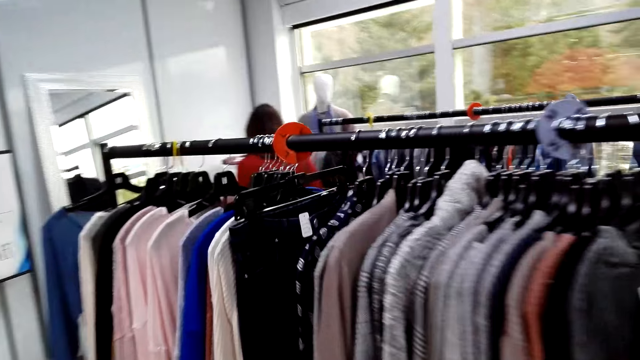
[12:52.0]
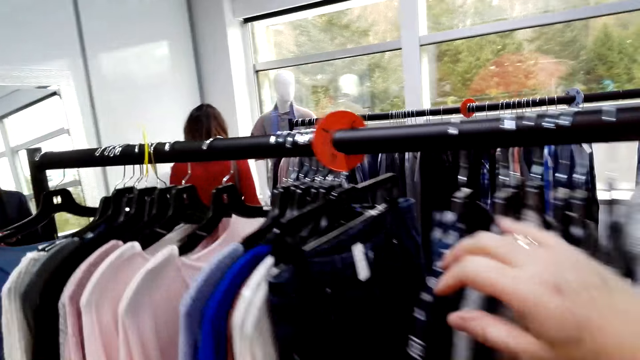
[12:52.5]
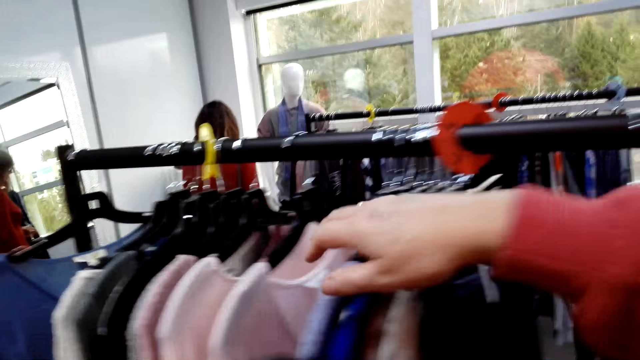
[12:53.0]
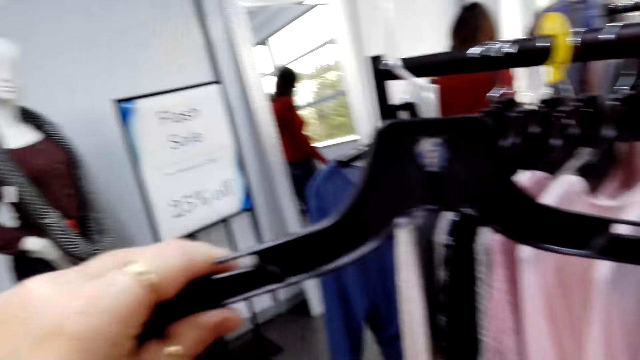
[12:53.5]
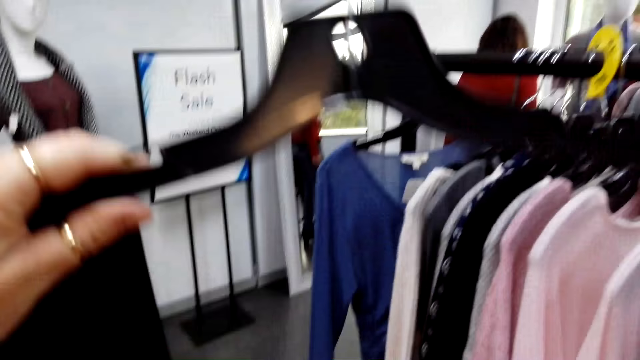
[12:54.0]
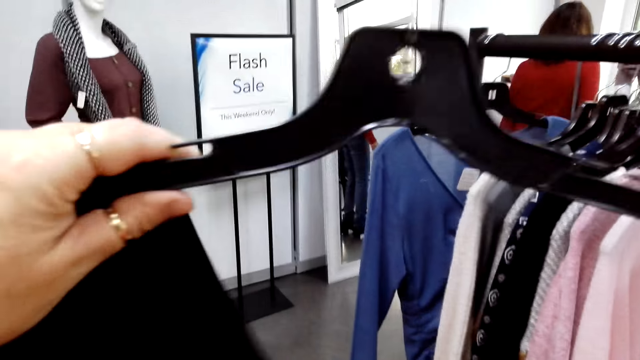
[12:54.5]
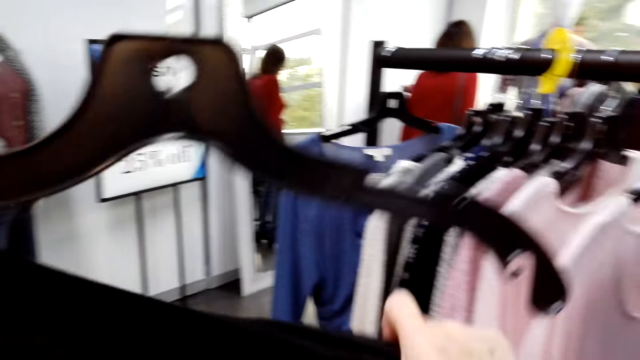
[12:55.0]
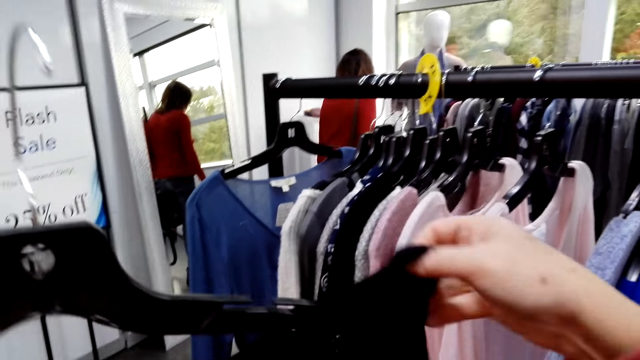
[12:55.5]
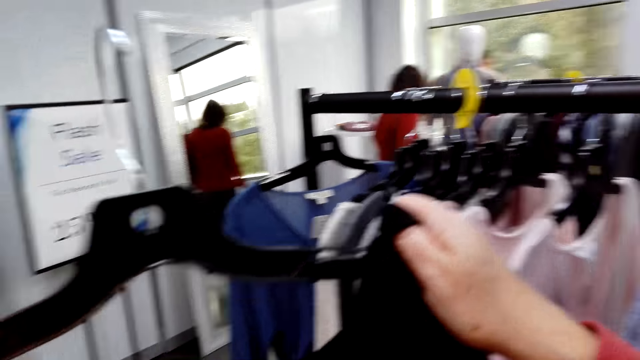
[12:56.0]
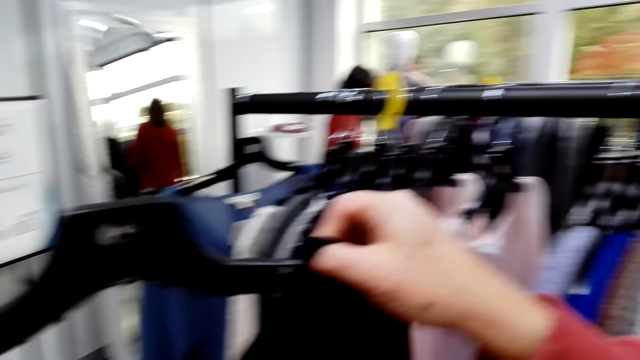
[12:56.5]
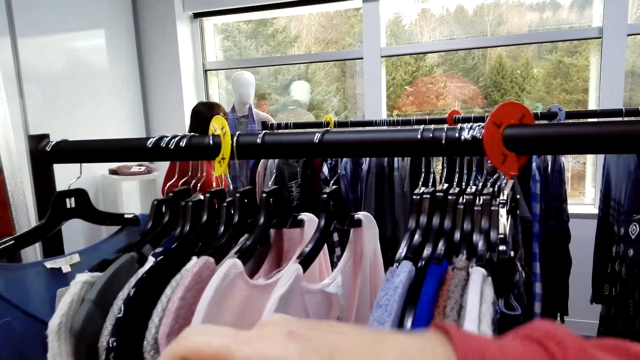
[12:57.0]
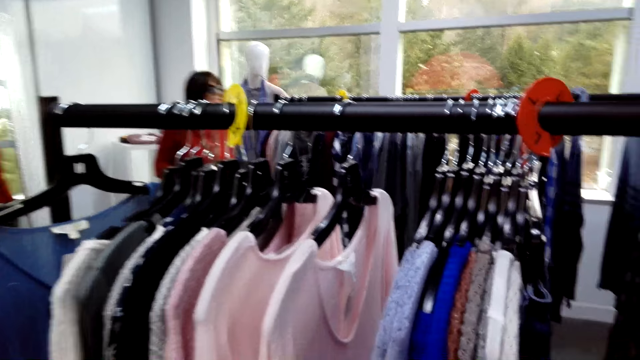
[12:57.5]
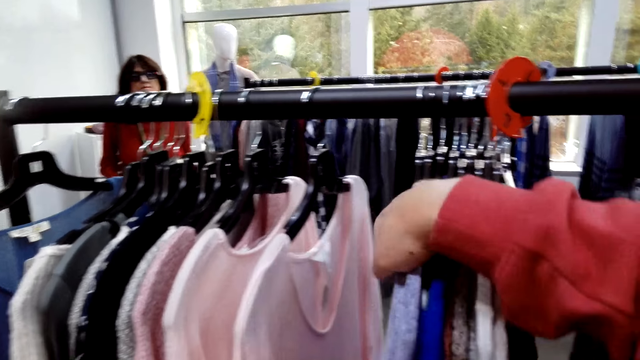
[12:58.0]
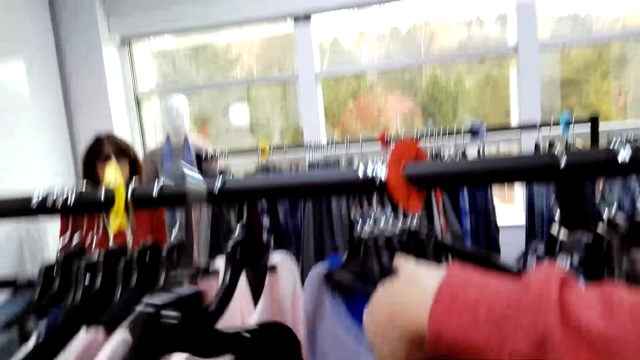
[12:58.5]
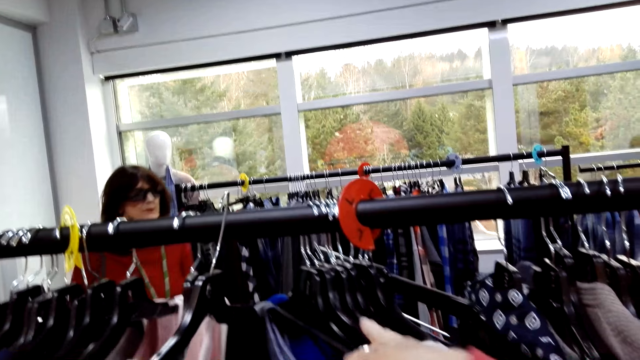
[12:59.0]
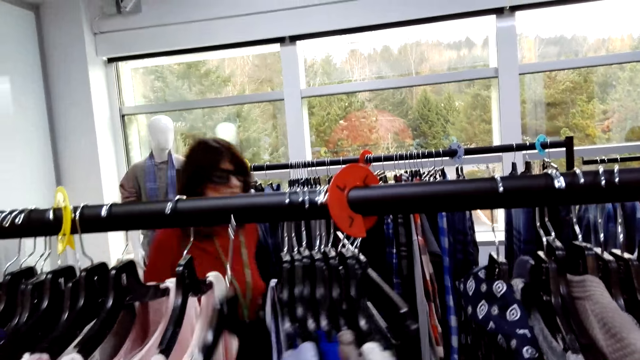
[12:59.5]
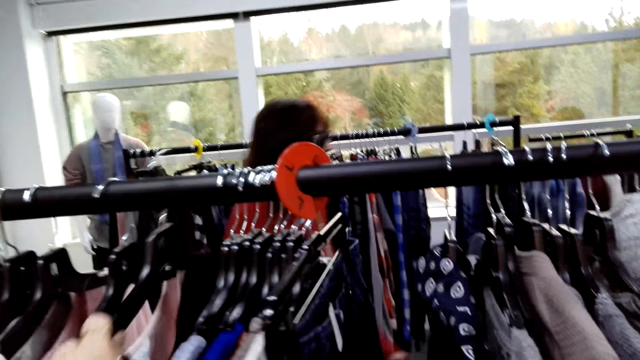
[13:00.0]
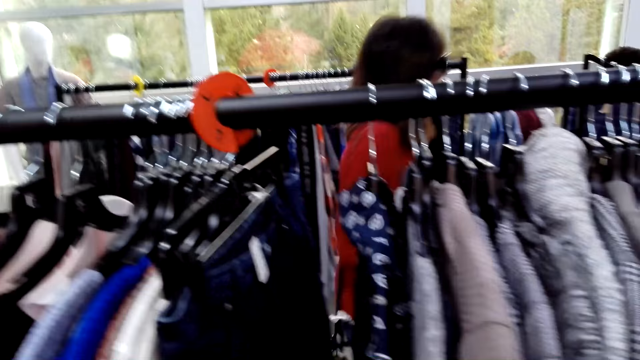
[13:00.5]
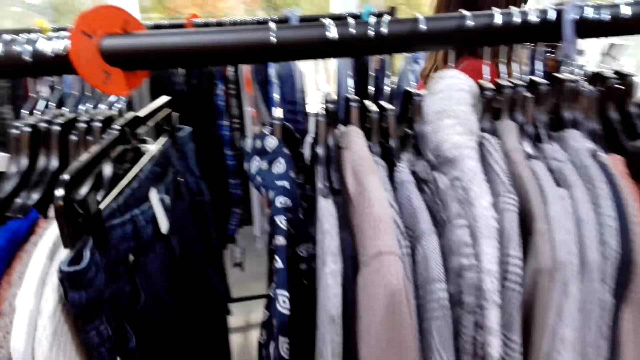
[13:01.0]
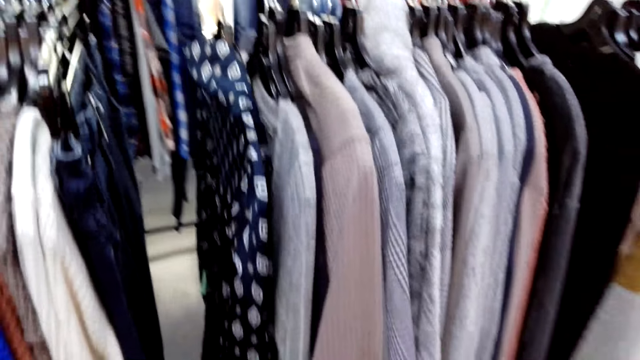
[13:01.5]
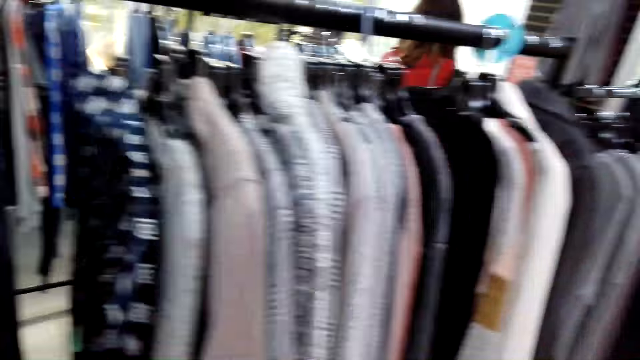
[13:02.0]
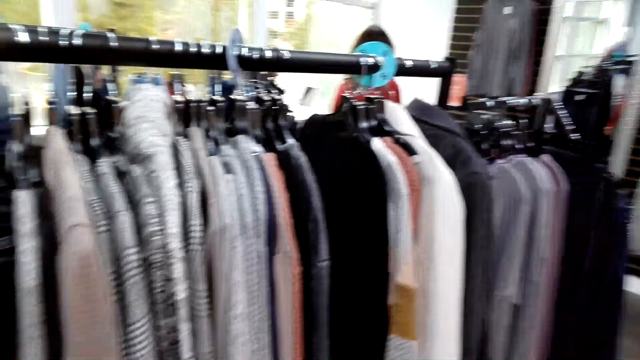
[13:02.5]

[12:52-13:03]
The camera wearer walks around the shop. They hang clothes on the clothes stand. A woman walks around the shop. The camera wearer returns a black top to the cloth rack.

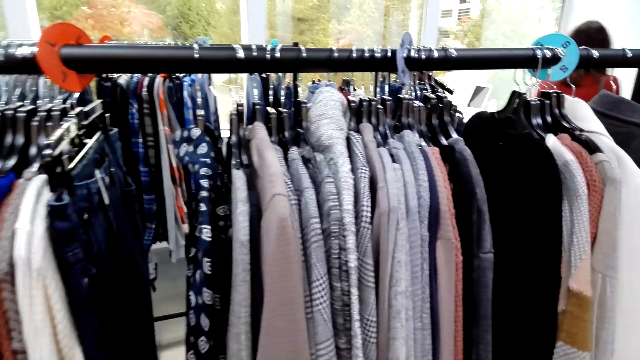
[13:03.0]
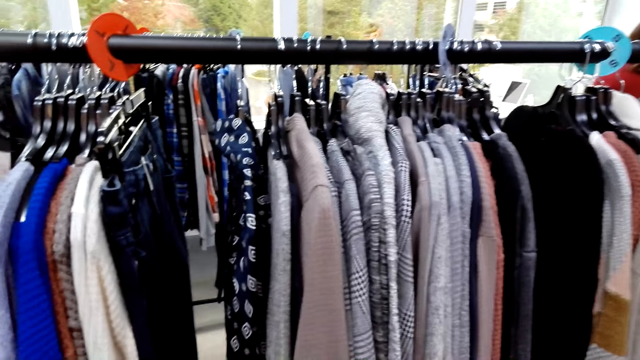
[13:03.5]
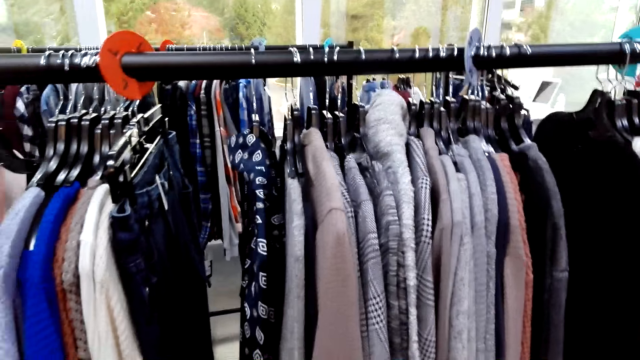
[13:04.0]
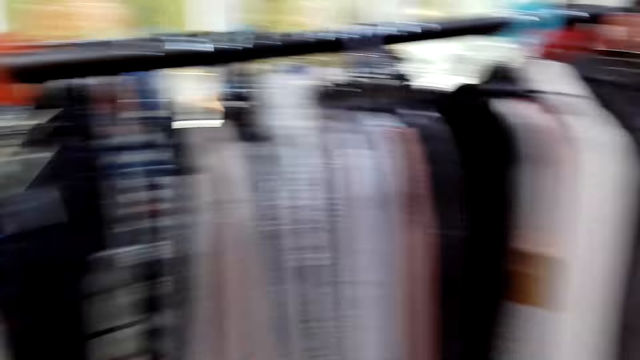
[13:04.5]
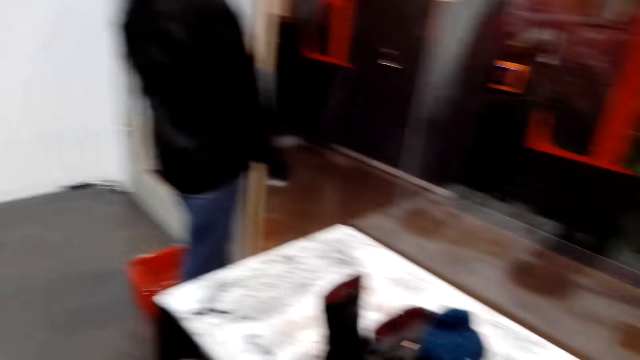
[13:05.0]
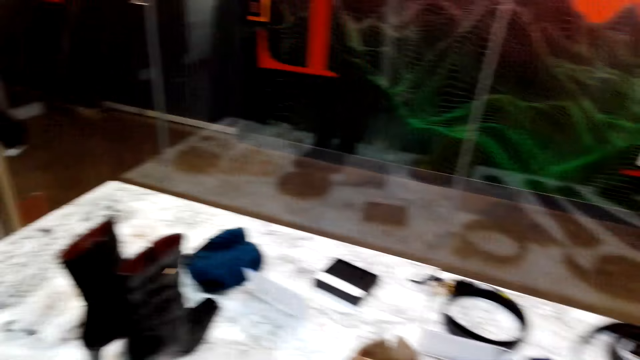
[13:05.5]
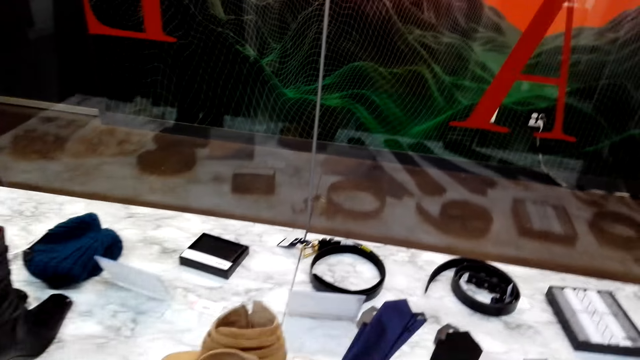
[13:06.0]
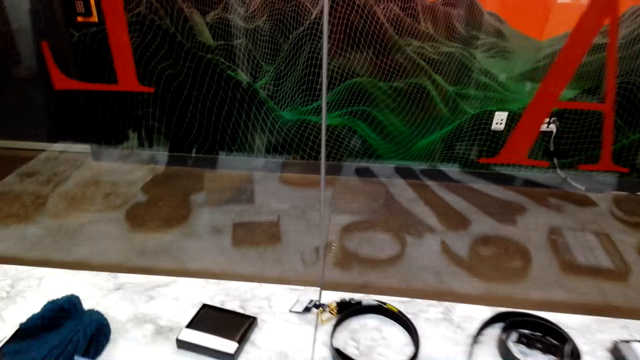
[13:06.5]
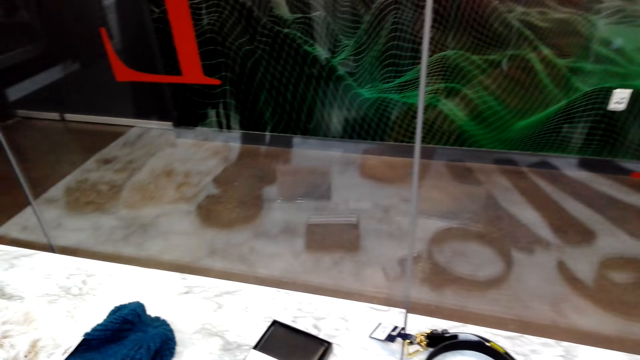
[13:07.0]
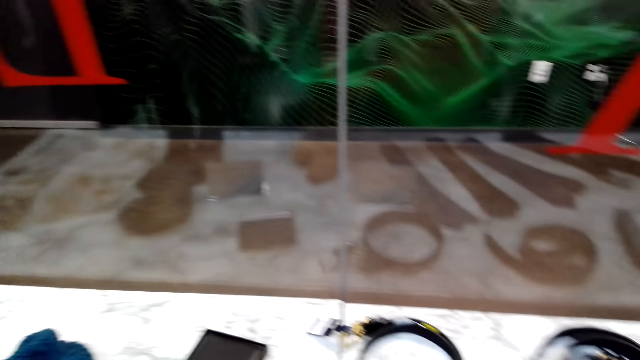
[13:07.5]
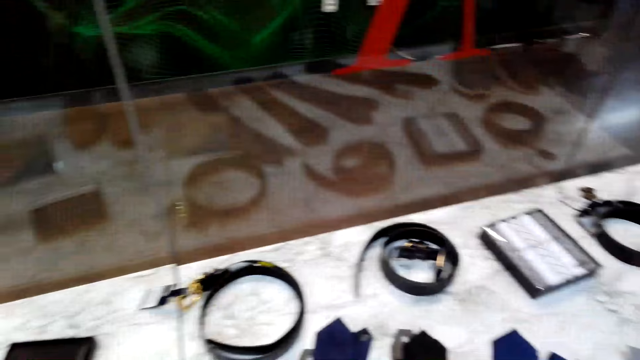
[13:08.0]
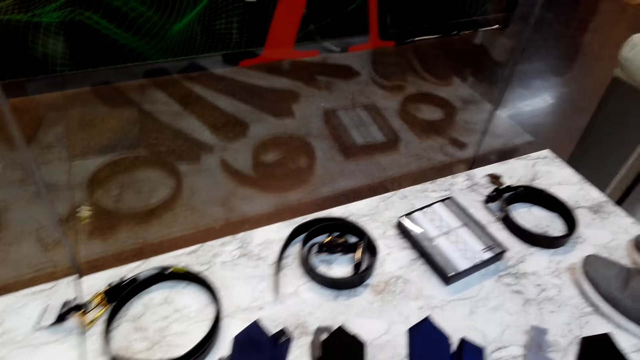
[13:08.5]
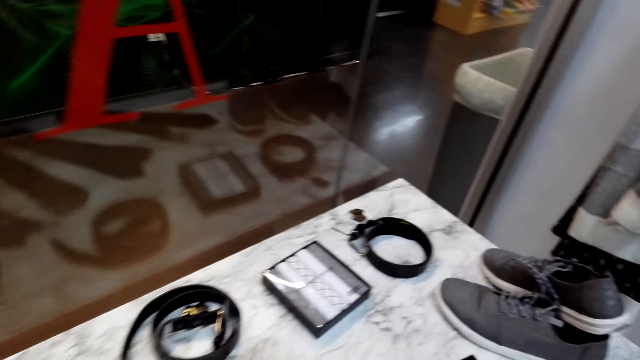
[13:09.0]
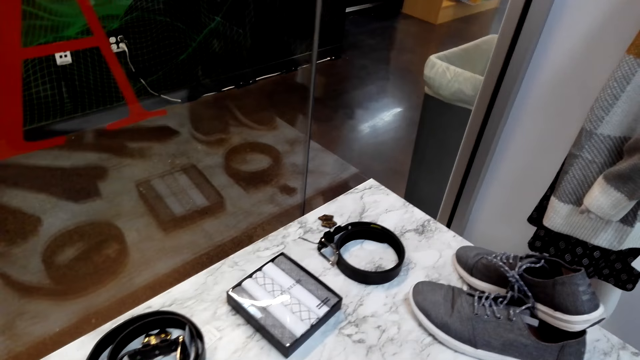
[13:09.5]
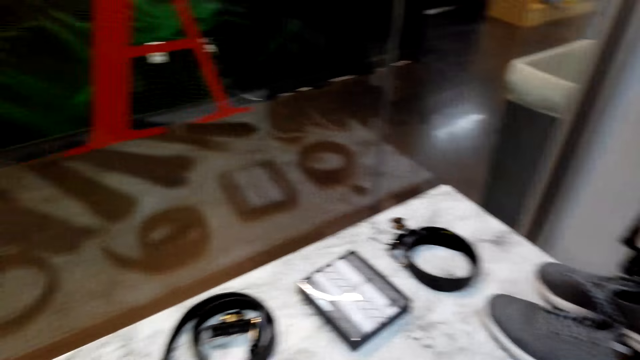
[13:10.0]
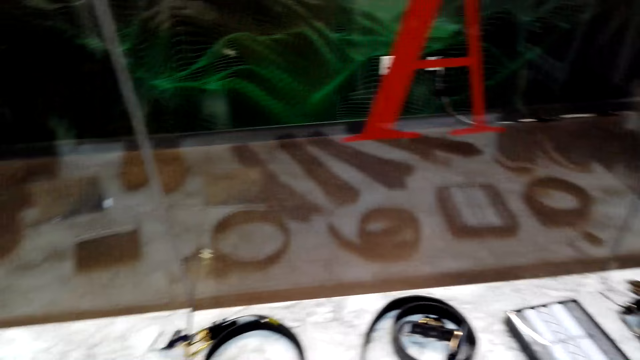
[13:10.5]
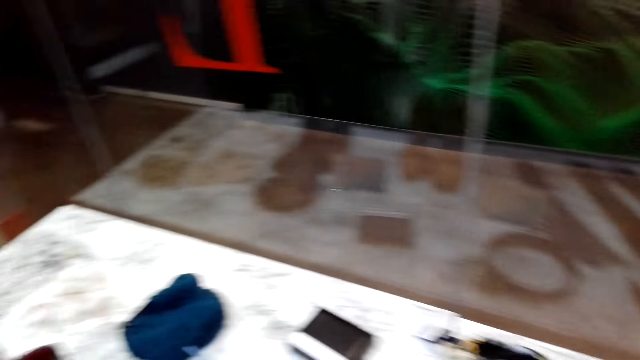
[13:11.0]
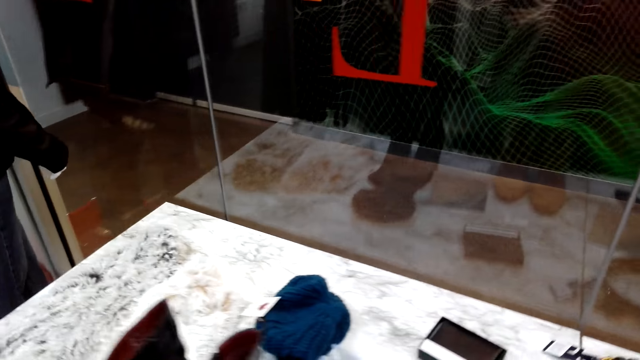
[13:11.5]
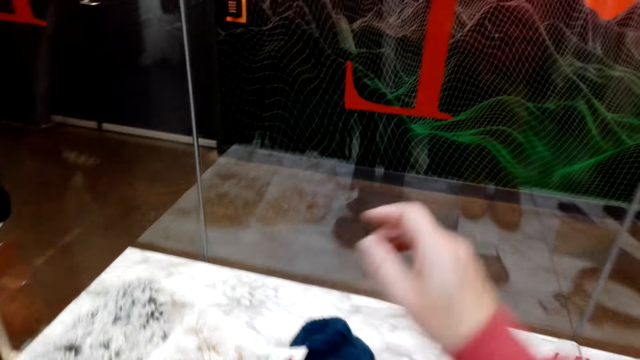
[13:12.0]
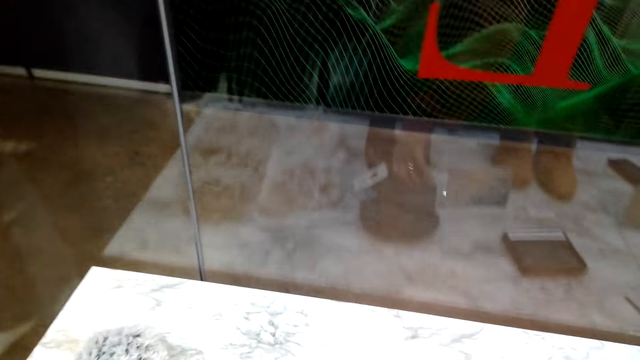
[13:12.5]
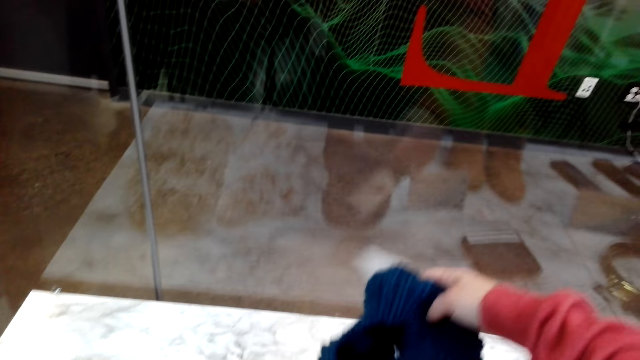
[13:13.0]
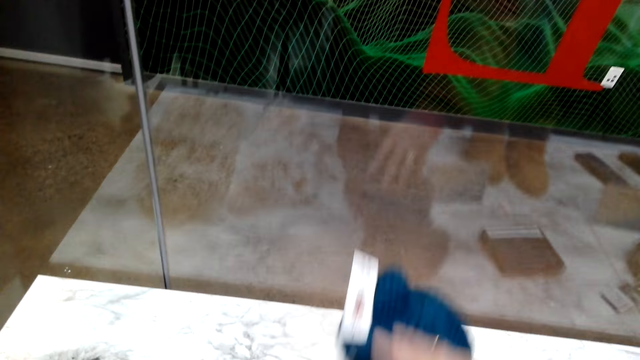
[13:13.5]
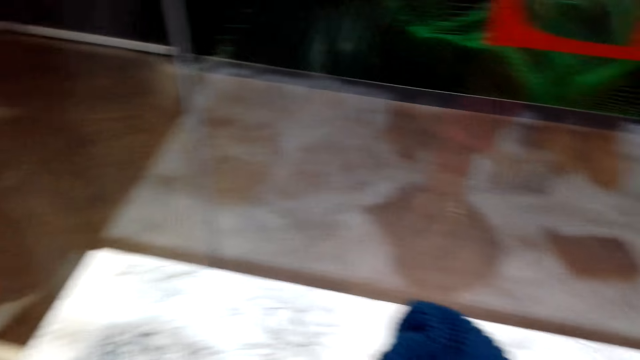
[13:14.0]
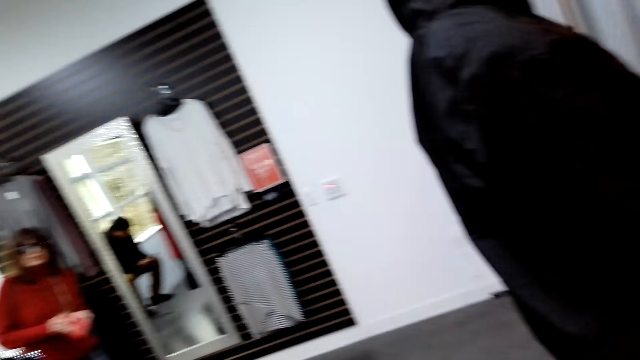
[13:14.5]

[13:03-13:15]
The camera wearer stares around the clothes on the clothes stand. They stare around the shop. They pick up a beret. They turn a marvin from the table.
